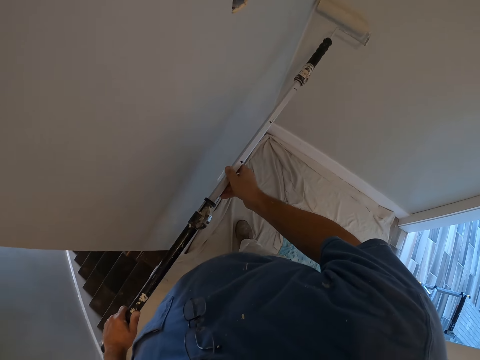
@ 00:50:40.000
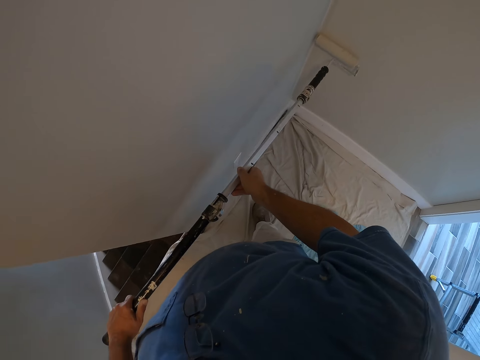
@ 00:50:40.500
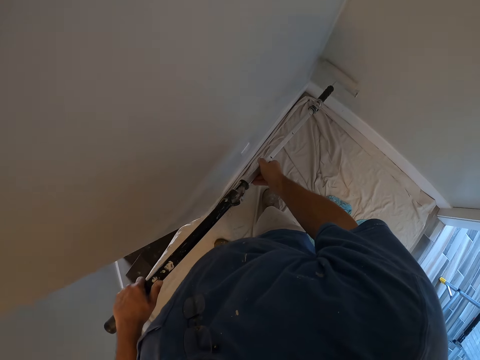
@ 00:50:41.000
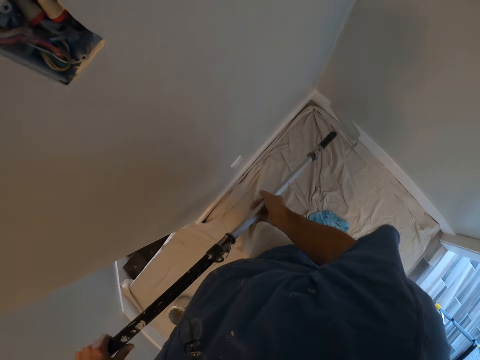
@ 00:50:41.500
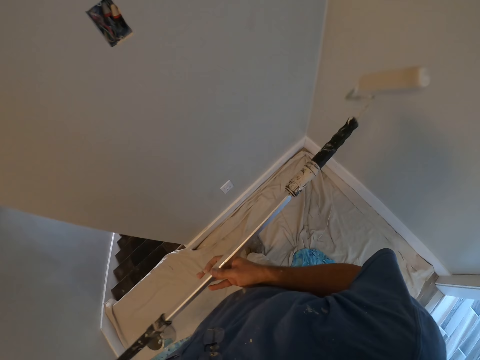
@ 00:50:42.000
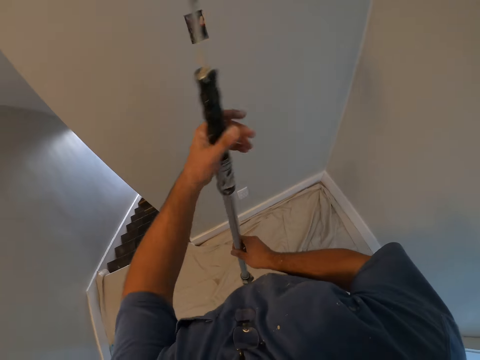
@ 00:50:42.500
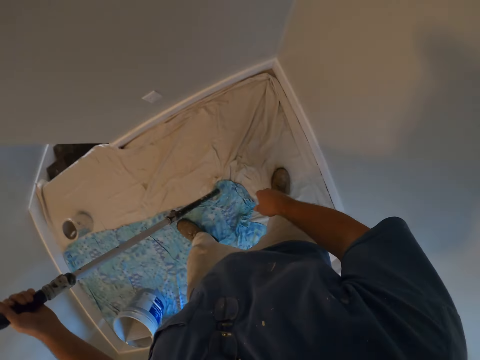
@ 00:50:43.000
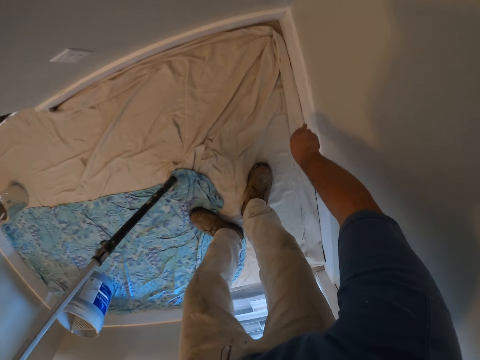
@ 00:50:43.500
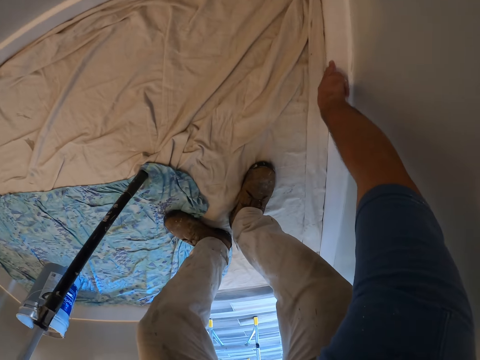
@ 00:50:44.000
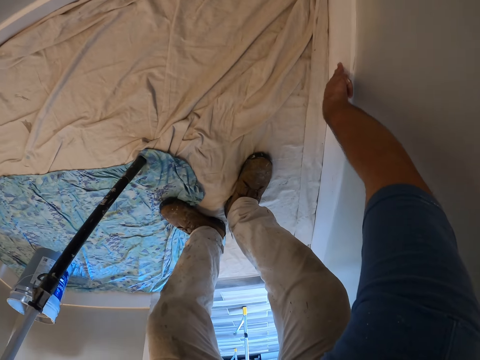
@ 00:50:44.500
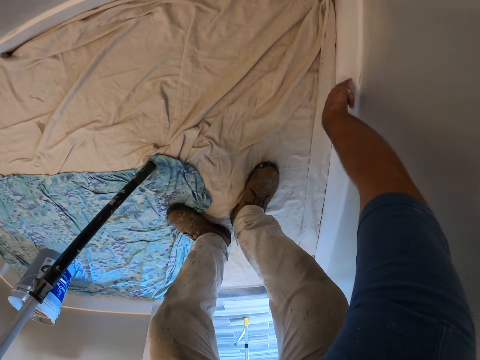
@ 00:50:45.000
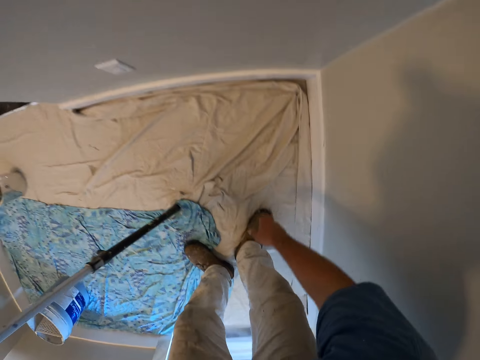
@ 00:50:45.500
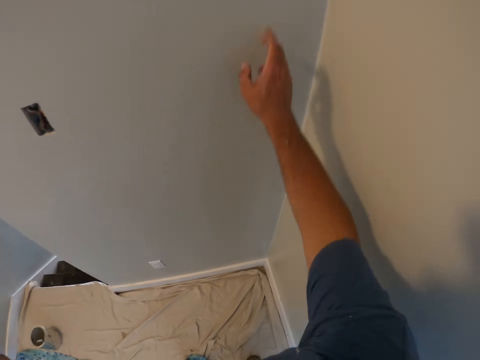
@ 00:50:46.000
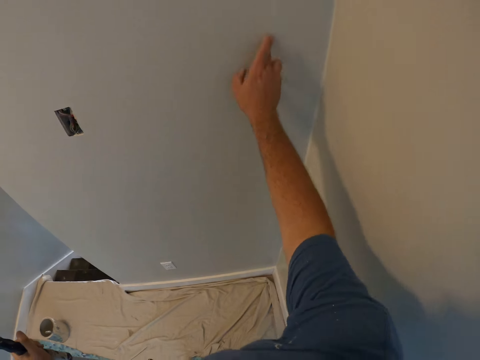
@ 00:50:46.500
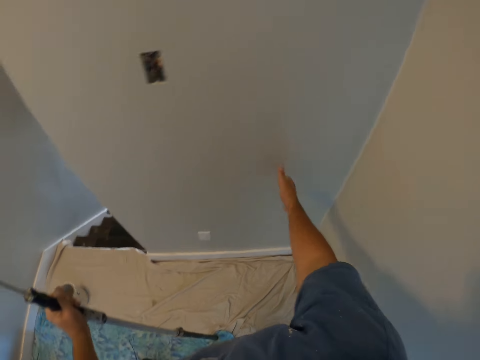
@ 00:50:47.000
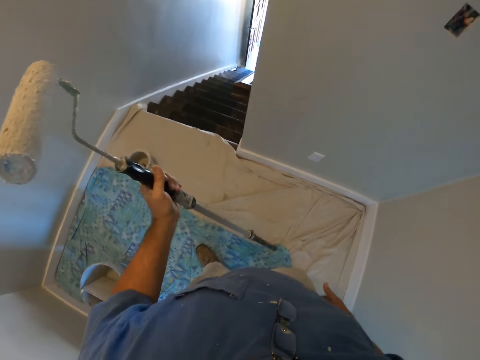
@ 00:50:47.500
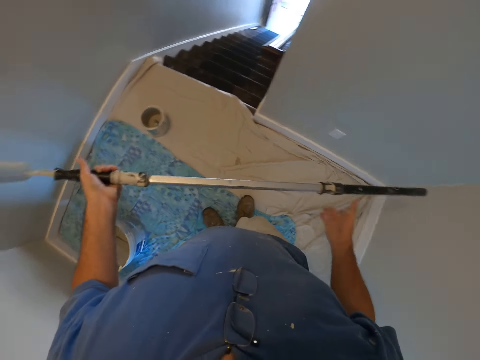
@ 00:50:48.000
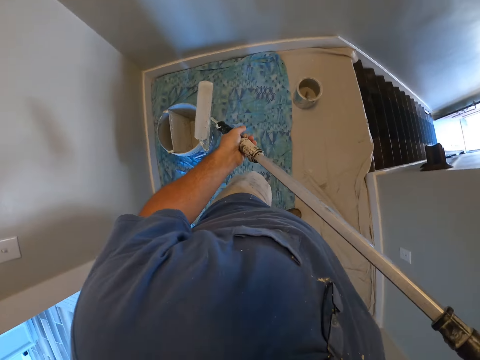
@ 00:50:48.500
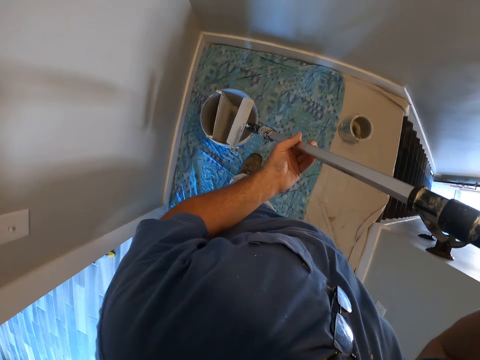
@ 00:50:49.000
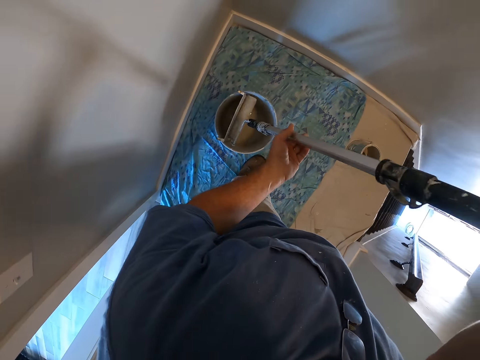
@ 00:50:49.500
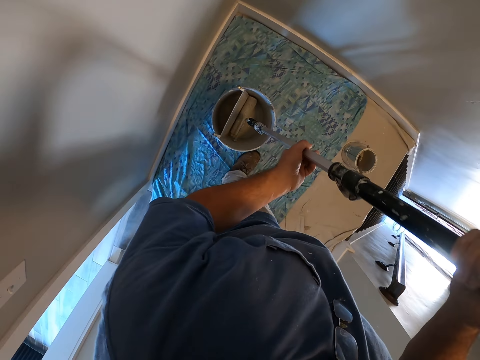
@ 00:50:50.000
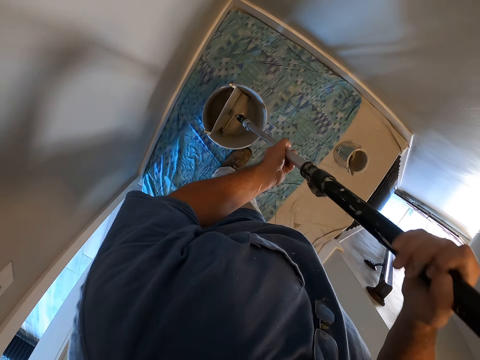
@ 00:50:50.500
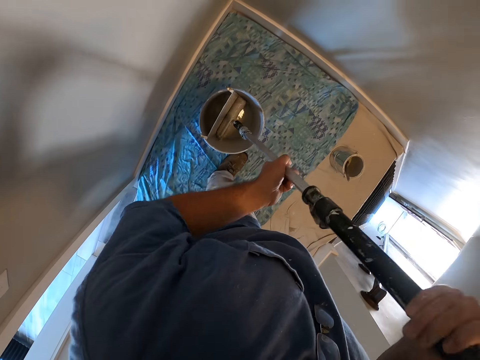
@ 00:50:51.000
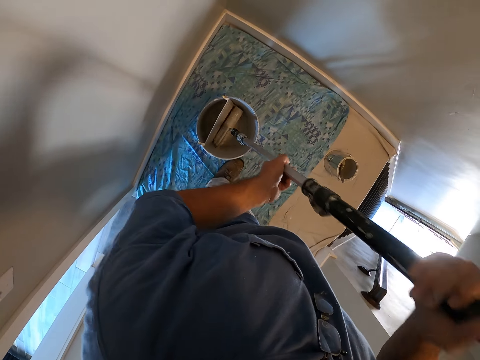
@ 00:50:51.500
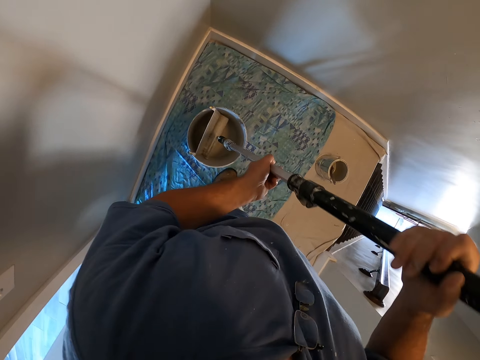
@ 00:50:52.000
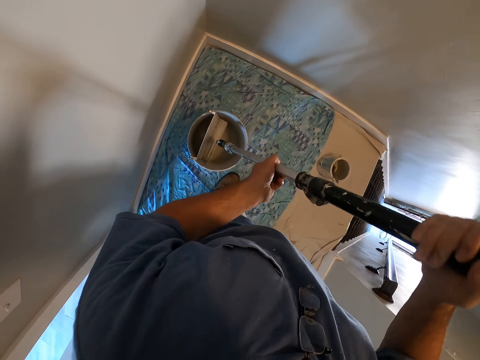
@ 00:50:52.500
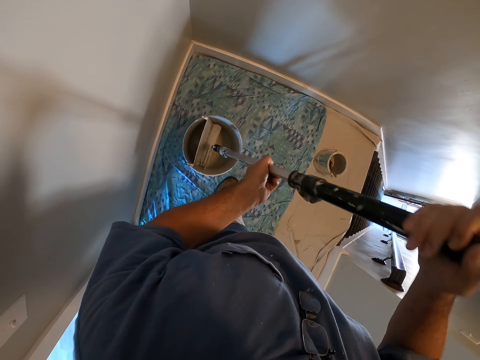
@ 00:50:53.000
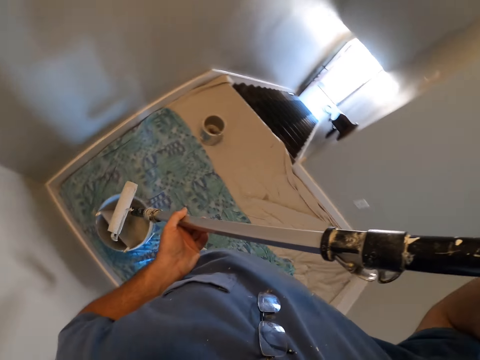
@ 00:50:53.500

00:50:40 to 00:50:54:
The camera wearer holds the paint roller with both hands. He holds the paint roller with one hand. He touches the paint on the wall with his right fingers. He touches the baseboard. He rubs his fingers against the wall. He holds the paint roller with both hands. He dips the paint roller in the bucket.

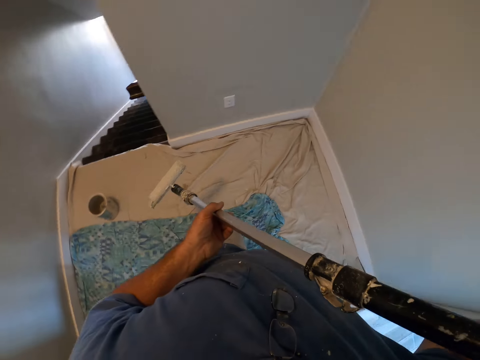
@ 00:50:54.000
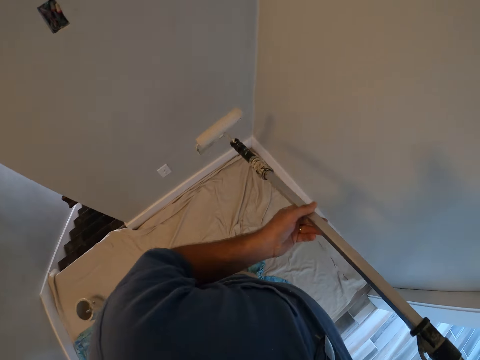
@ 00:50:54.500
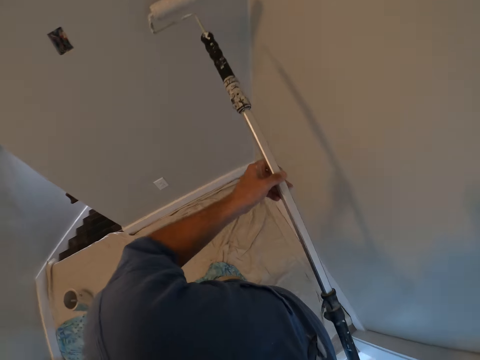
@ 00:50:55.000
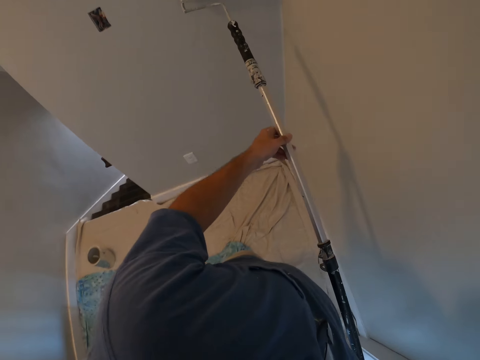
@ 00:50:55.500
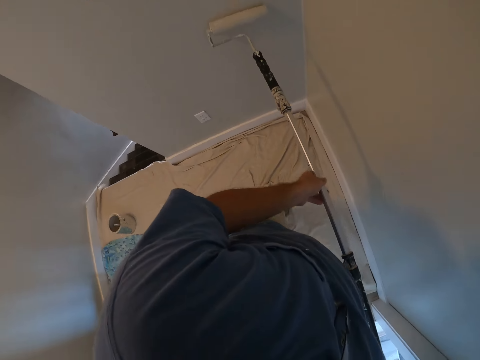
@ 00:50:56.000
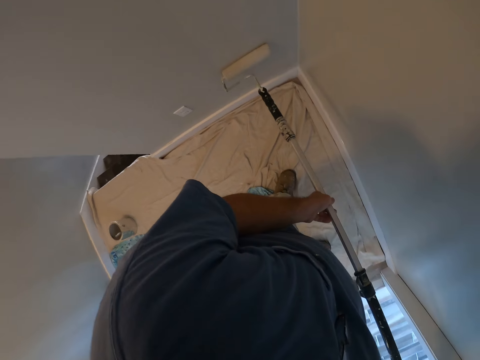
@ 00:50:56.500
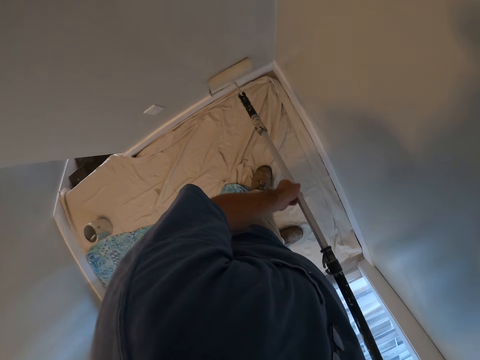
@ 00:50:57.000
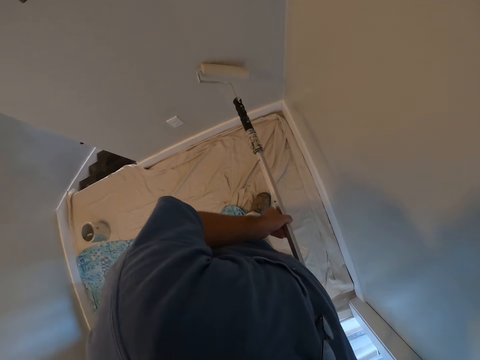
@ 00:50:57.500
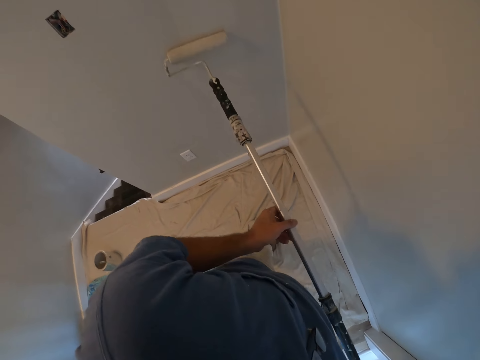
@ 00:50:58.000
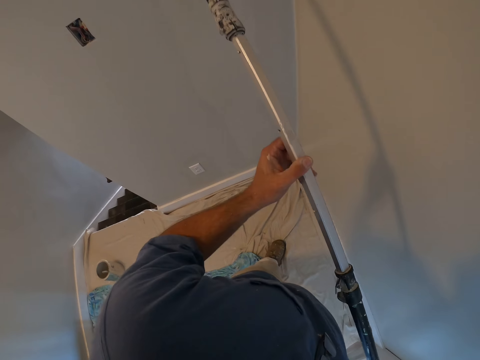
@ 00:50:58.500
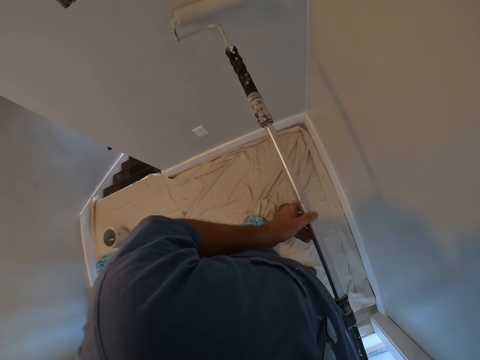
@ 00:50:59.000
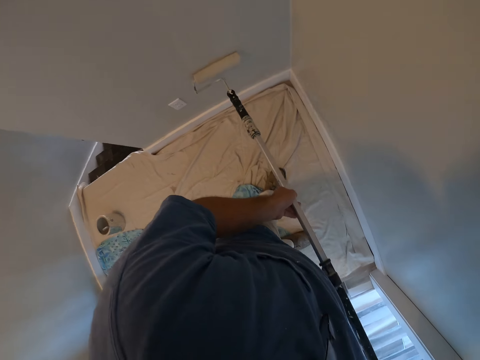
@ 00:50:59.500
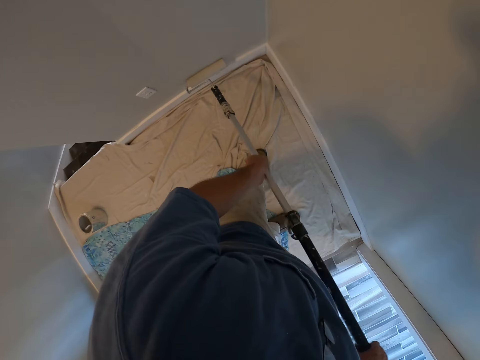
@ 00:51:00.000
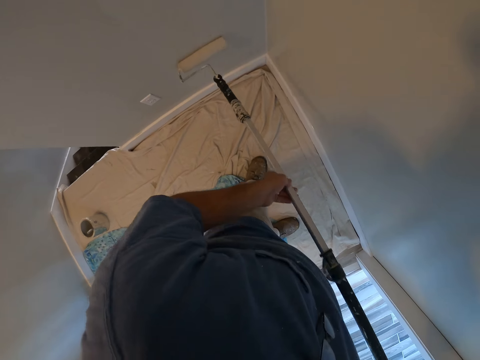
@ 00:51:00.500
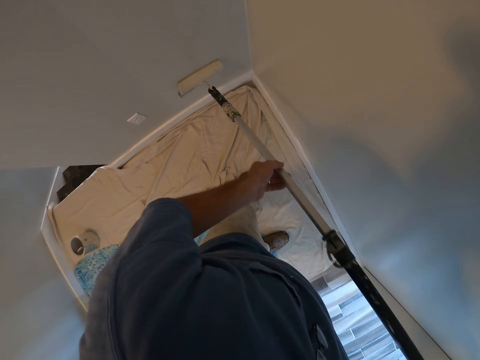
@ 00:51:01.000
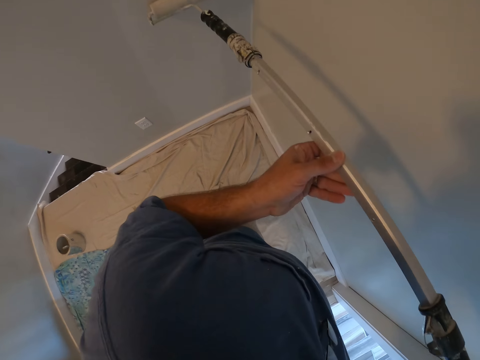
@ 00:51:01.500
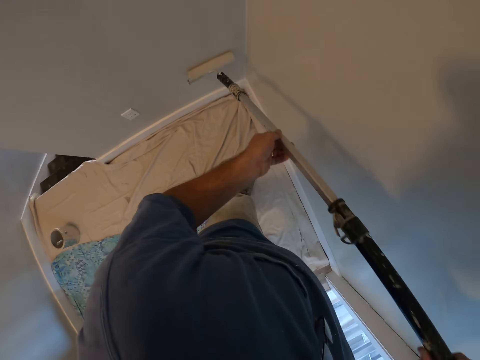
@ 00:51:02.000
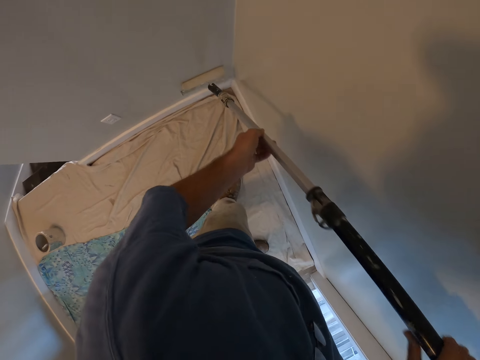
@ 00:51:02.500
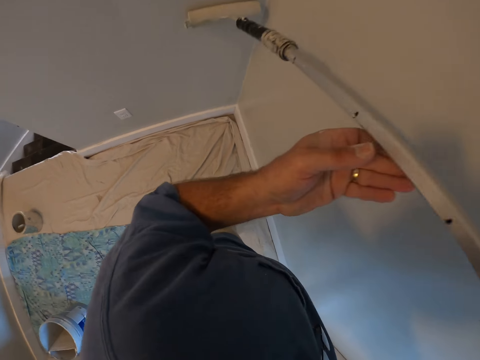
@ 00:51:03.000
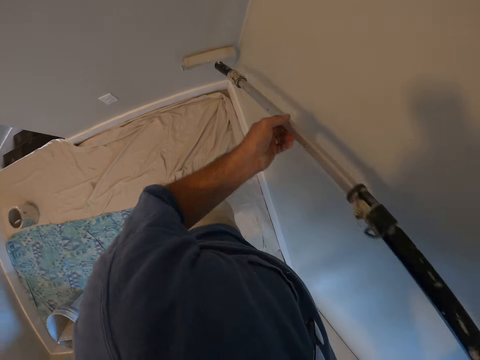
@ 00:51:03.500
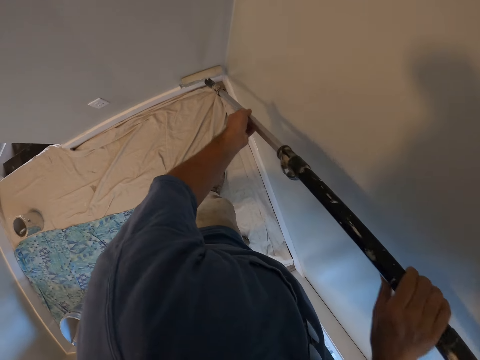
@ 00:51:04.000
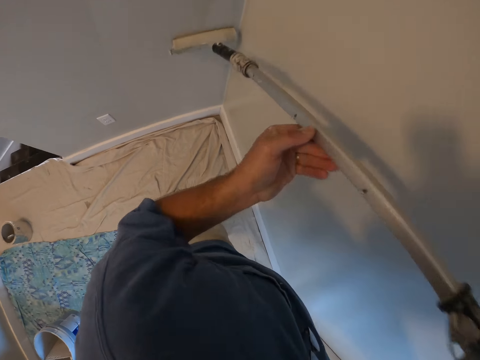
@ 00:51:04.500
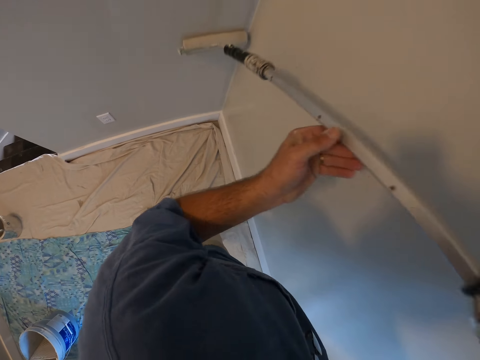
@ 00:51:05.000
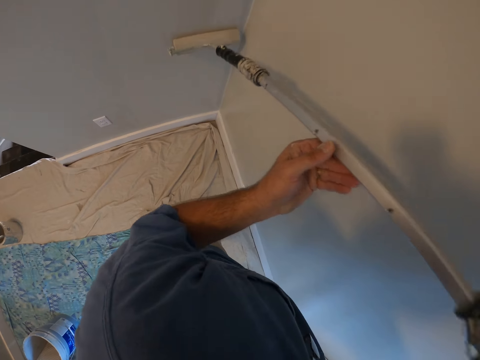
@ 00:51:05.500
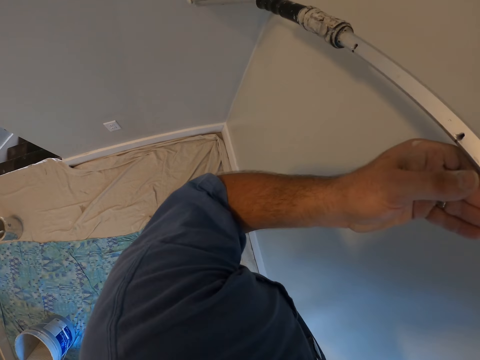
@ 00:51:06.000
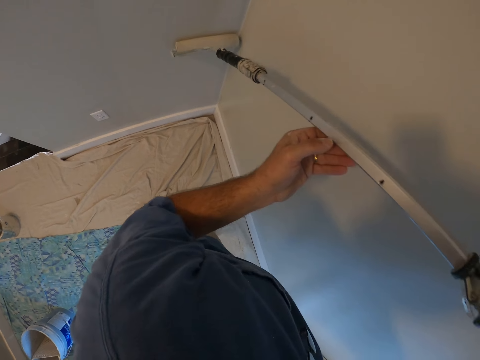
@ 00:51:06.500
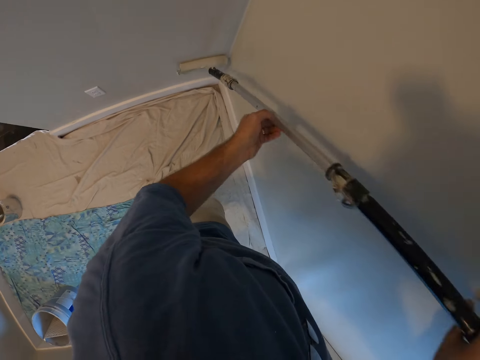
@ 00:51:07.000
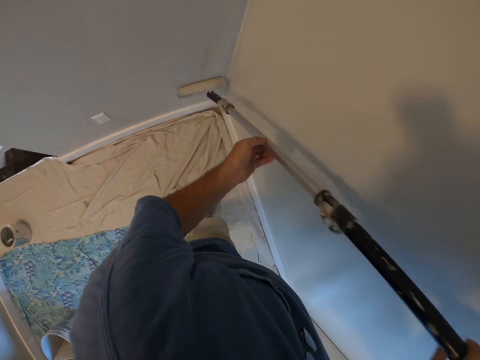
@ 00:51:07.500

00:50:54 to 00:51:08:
The camera wearer paints the wall of the room with the paint roller.
